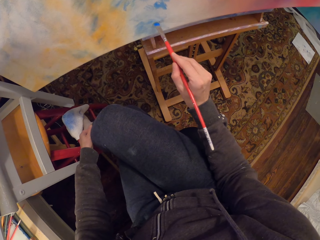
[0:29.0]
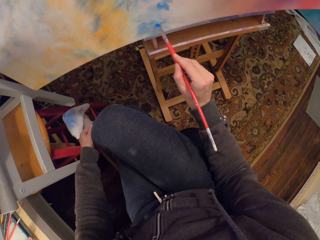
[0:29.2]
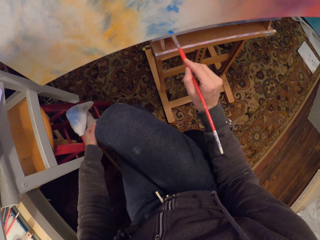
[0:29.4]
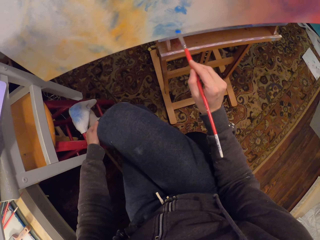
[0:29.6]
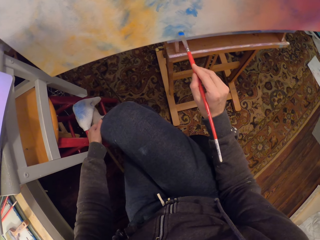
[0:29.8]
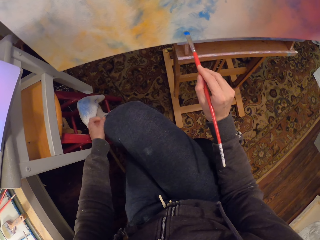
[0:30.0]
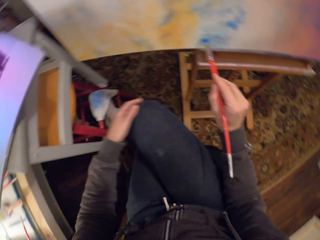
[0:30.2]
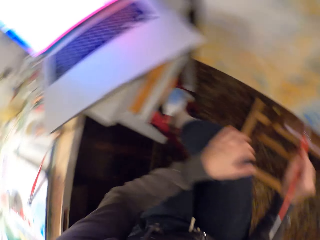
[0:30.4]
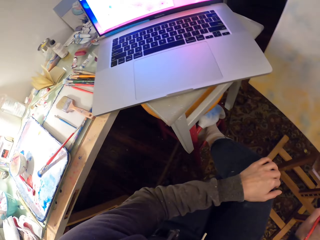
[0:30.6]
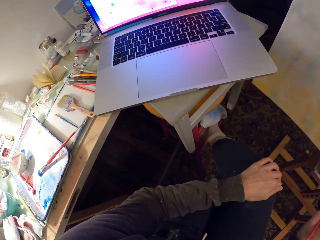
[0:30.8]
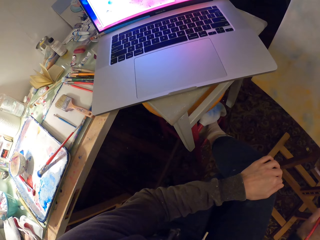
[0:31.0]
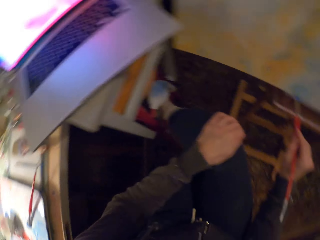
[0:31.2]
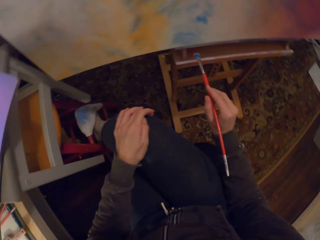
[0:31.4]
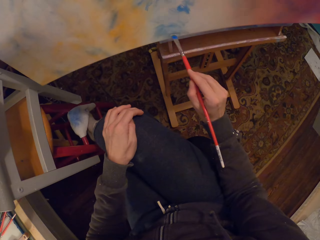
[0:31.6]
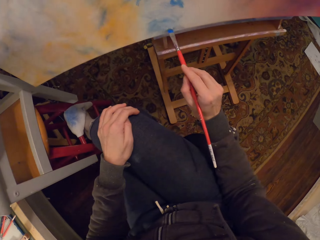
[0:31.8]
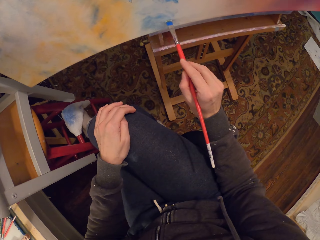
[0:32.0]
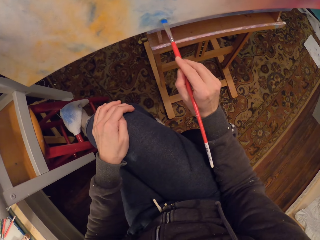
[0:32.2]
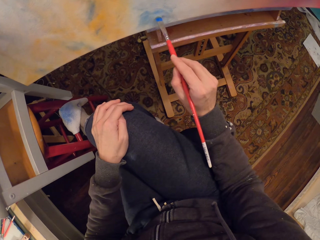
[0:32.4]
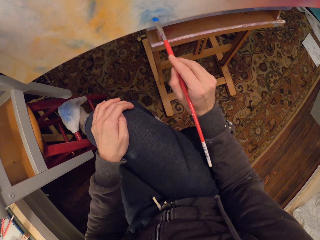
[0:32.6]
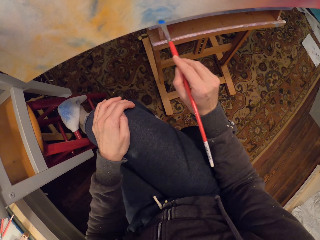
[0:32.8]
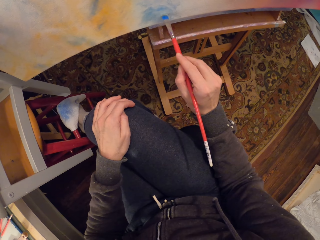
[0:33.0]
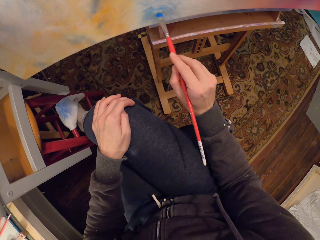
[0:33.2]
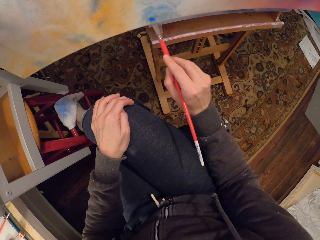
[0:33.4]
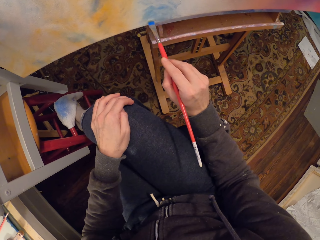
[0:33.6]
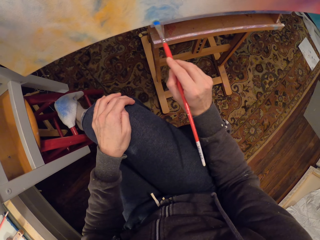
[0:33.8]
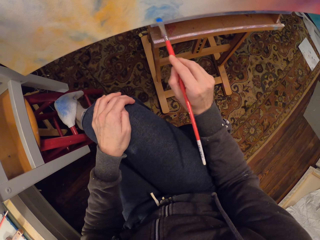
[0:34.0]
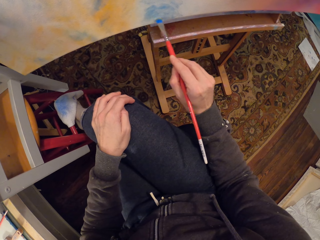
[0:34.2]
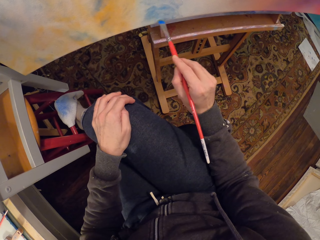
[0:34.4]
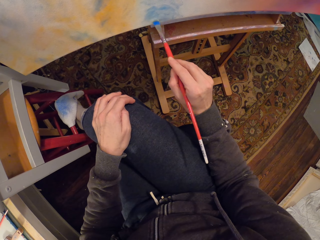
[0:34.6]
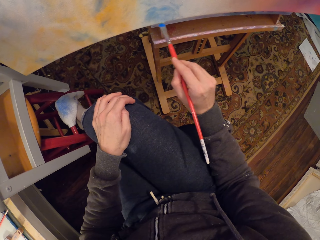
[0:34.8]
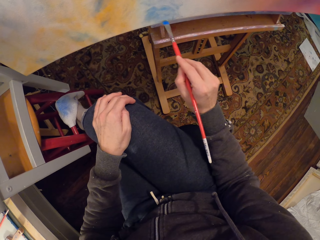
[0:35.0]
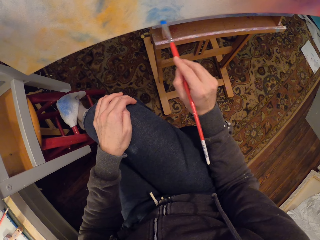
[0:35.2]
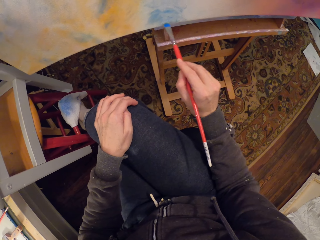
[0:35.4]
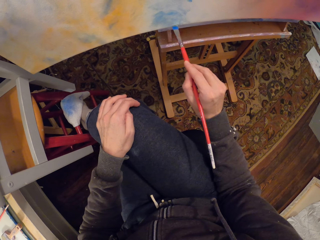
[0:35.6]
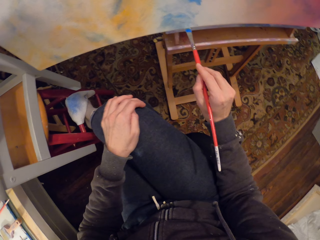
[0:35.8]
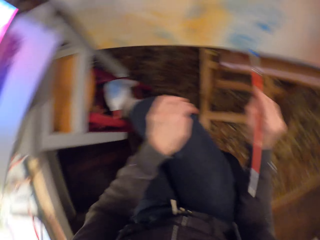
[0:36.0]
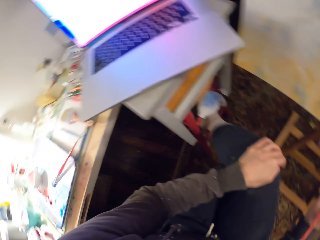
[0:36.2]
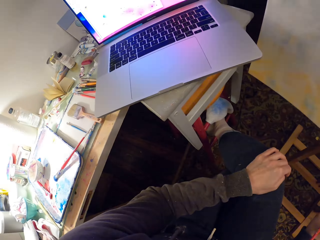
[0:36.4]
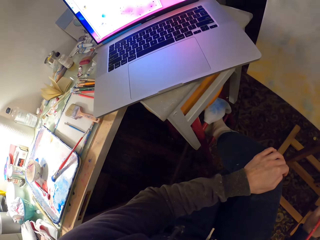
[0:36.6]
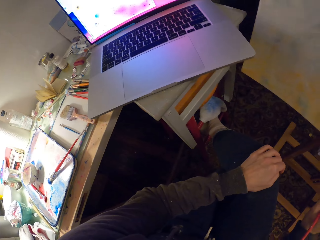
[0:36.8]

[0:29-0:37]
The camera wearer looks at the painting on the laptop. They paint the canvas with a brush. They look at the laptop.

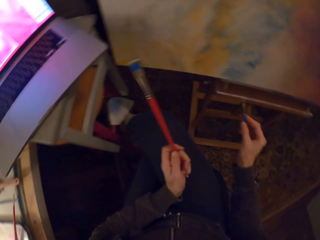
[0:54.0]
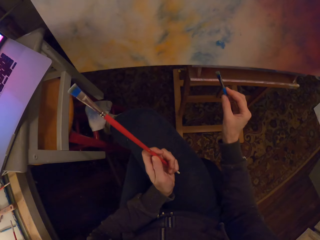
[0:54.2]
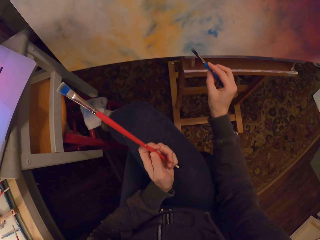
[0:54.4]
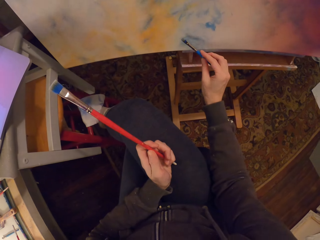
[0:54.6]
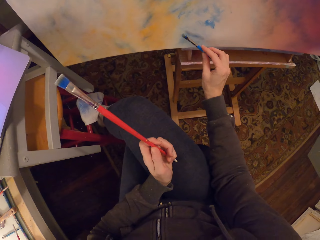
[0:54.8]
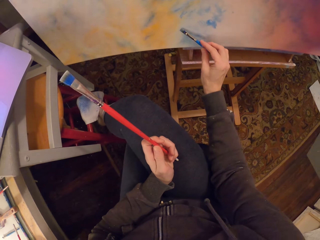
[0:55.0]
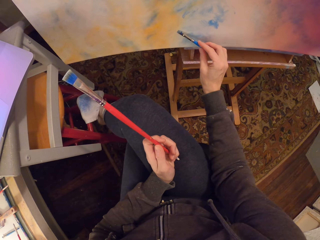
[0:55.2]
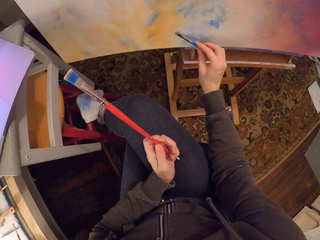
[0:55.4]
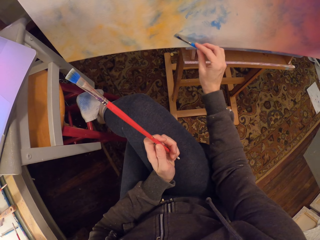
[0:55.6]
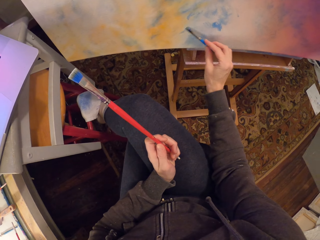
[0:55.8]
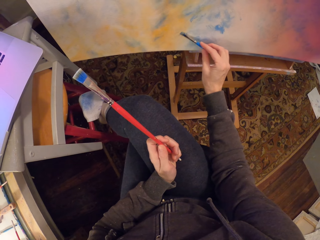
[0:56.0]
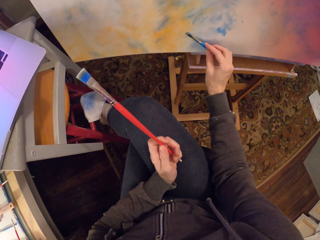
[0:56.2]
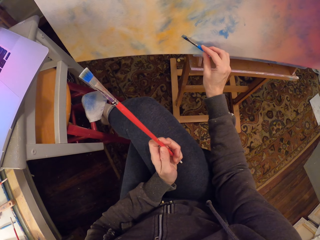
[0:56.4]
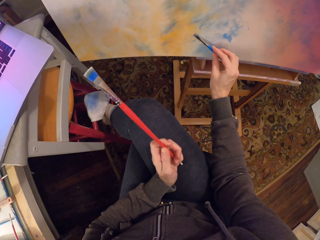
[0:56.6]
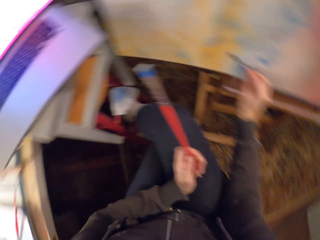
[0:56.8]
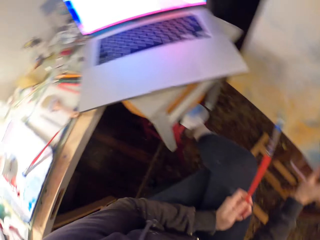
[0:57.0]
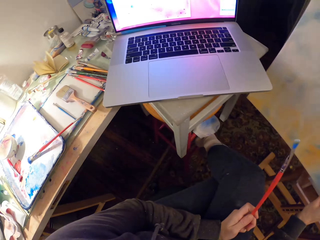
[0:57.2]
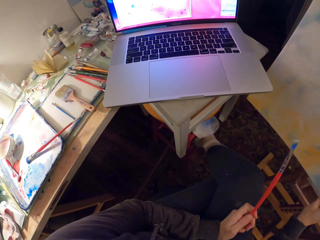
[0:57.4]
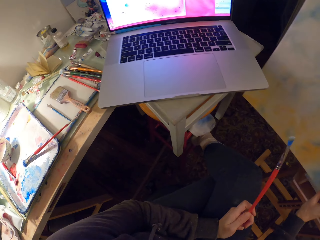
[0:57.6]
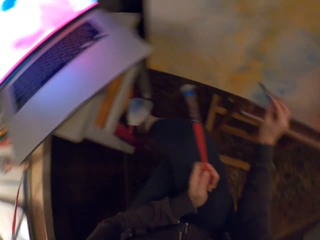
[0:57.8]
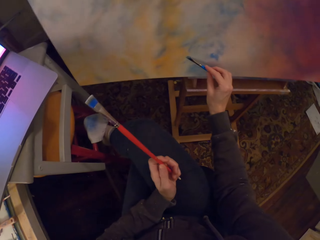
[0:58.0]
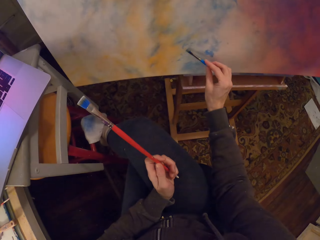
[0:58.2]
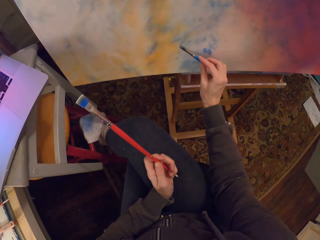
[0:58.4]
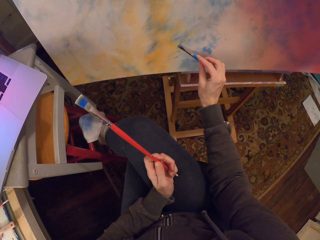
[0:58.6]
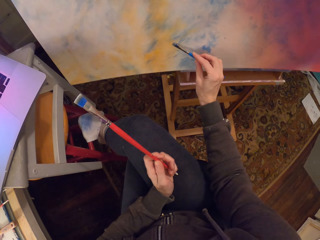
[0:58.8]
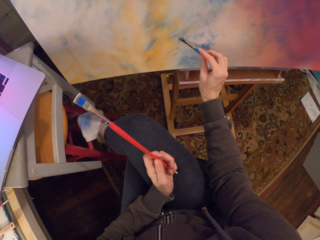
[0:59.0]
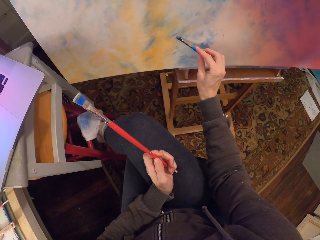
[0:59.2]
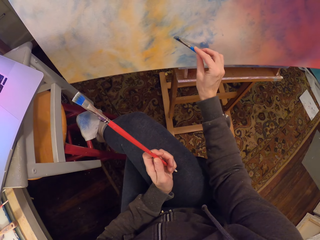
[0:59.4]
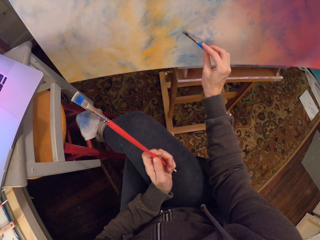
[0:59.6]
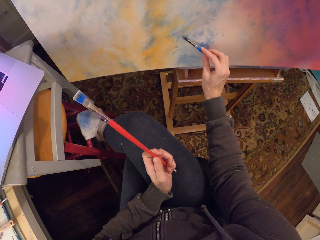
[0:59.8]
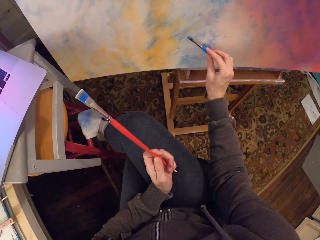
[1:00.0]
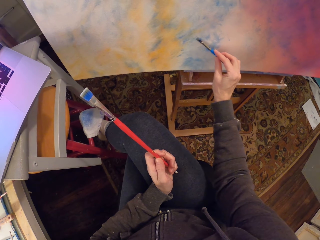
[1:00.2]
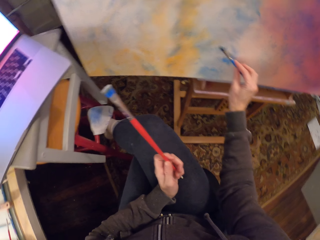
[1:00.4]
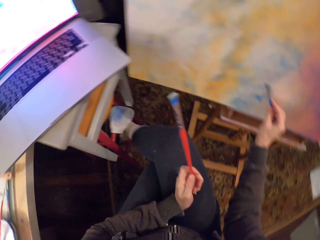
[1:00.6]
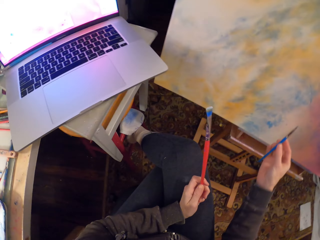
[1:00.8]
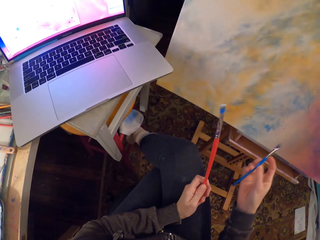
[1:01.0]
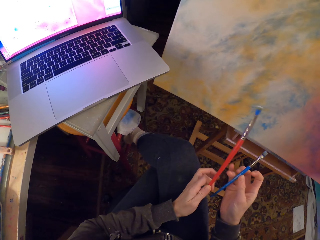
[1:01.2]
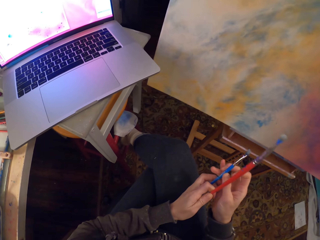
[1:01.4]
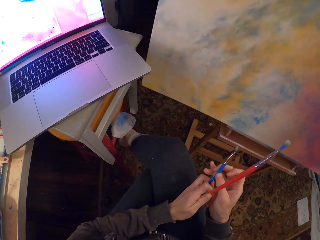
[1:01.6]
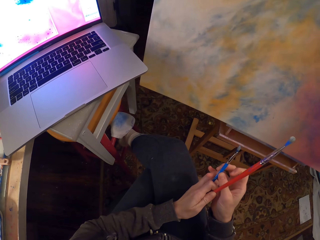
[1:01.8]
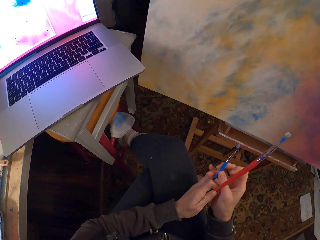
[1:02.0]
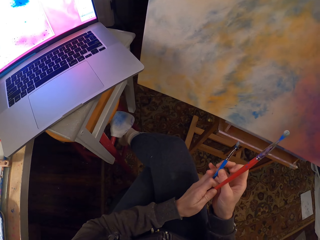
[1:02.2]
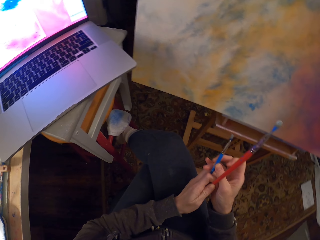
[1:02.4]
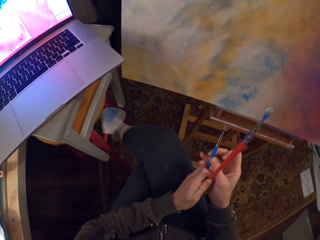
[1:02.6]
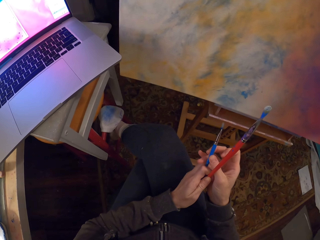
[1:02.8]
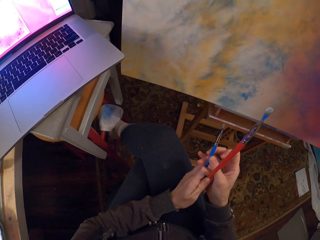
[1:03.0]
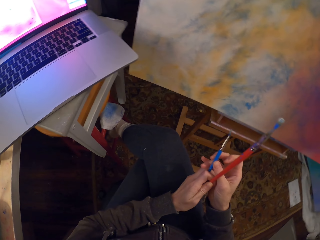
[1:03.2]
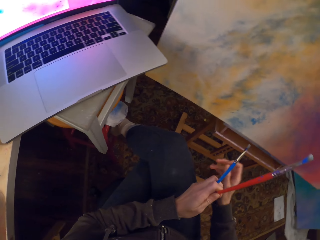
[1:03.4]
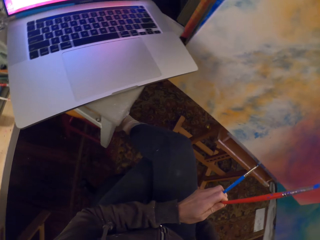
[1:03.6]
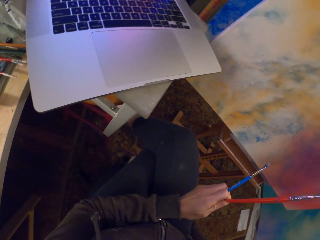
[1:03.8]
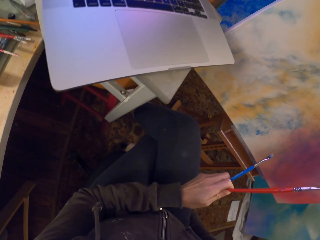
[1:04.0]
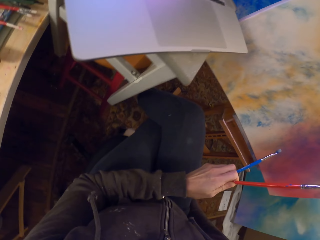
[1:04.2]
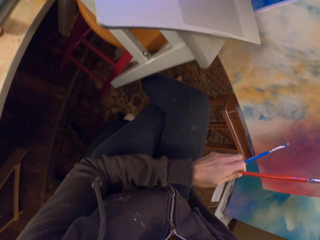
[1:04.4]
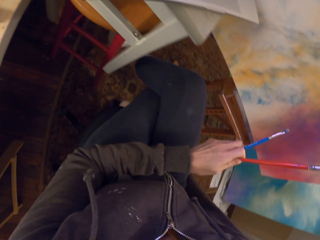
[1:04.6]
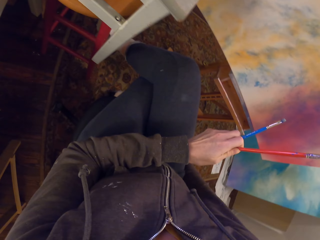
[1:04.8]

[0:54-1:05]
The camera wearer paints the canvas with a brush. They look at the painting on the laptop. They paint the canvas with the brush. They look at the painting on the laptop. They hold the brush with both hands. They remove the right hand from the brush.

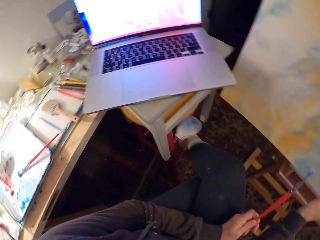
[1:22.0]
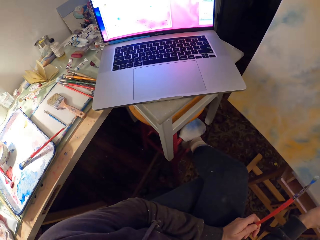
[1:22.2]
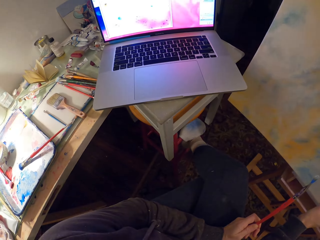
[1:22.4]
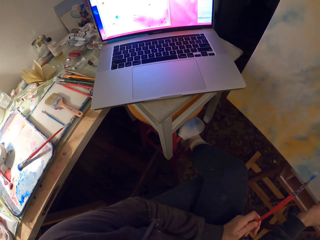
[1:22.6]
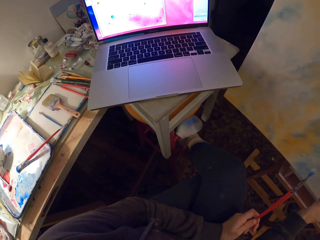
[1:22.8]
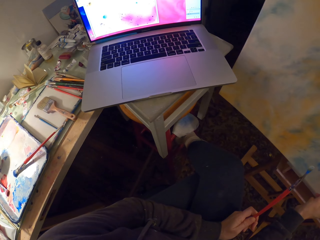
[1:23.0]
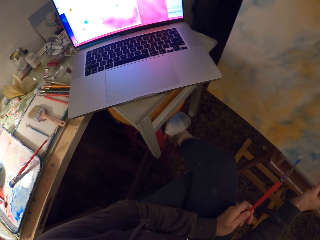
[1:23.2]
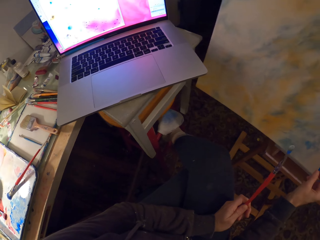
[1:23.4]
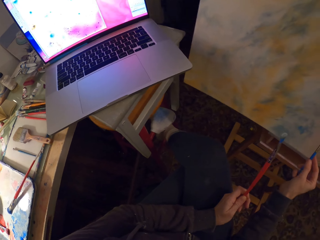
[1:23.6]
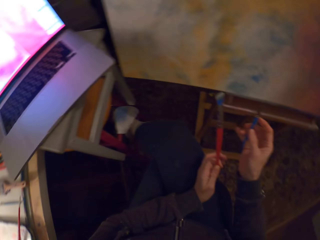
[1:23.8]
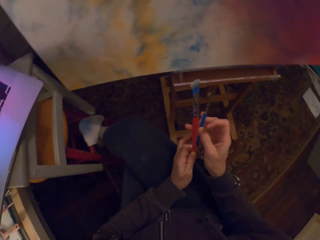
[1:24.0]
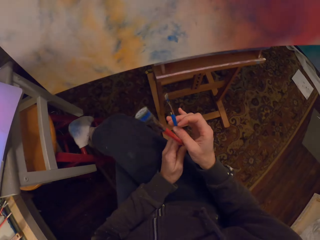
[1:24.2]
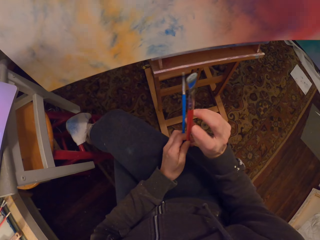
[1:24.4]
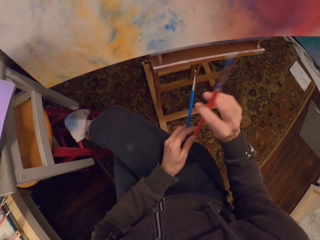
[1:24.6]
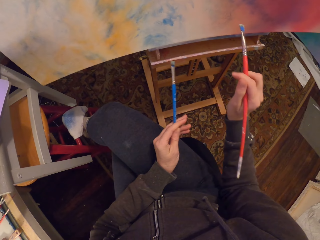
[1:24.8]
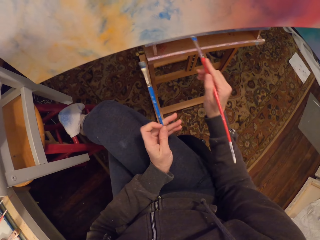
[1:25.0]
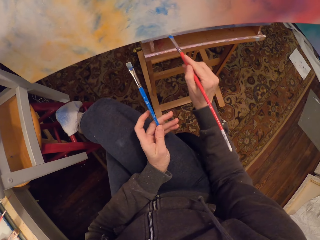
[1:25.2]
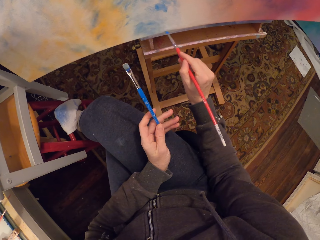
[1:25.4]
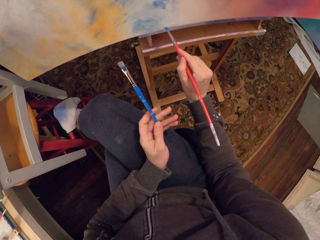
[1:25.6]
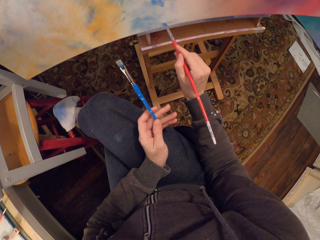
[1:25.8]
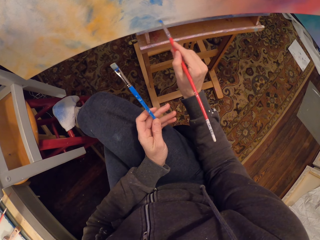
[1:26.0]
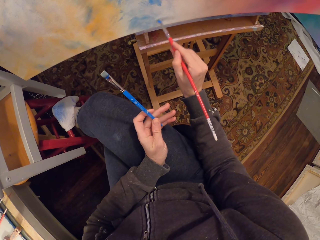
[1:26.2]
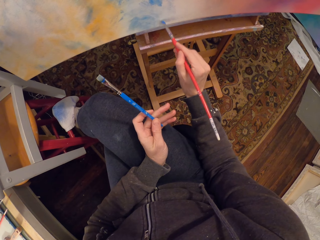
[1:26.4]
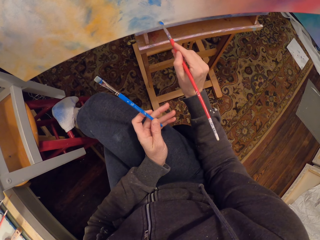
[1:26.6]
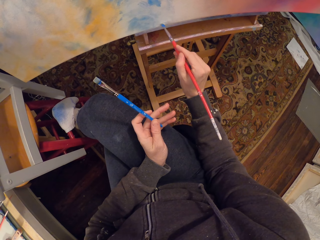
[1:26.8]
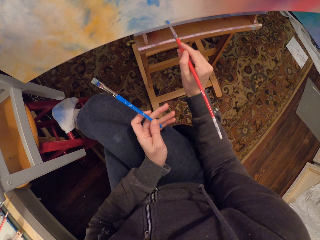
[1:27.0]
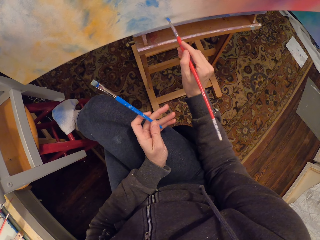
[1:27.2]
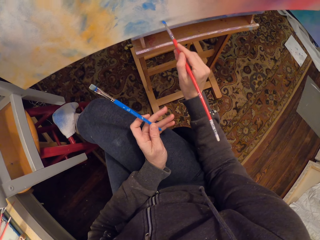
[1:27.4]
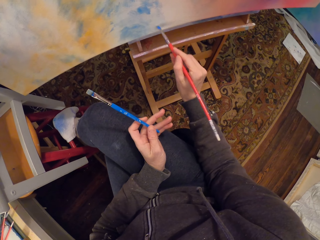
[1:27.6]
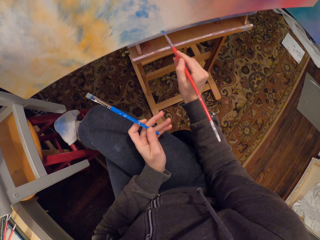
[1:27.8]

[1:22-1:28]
The camera wearer looks at the painting on the laptop. They remove the brush from the painting. They pick up the other brush from the left hand. They paint the canvas with the brush.
